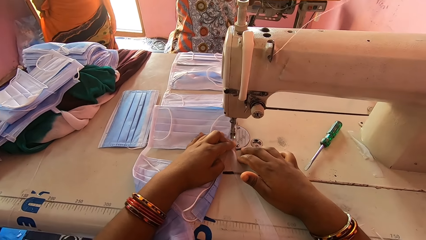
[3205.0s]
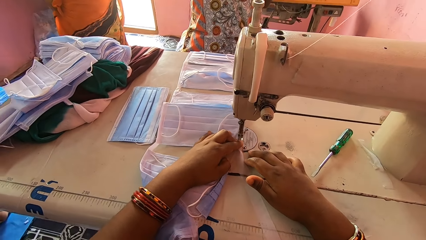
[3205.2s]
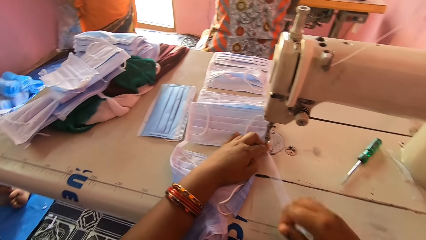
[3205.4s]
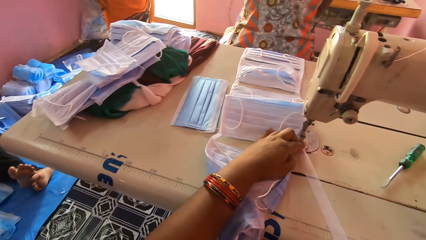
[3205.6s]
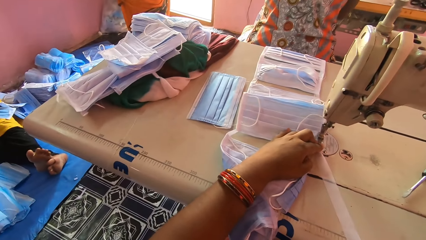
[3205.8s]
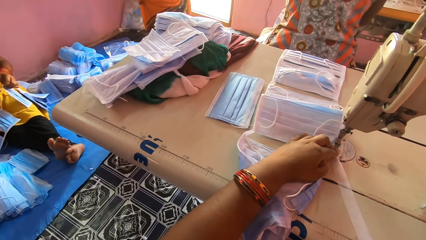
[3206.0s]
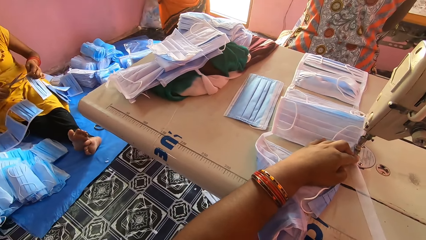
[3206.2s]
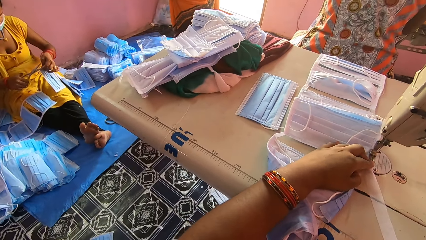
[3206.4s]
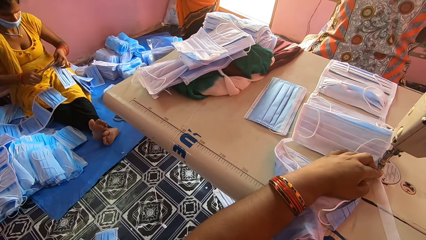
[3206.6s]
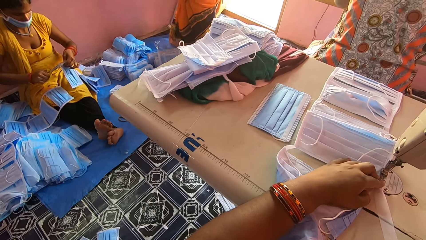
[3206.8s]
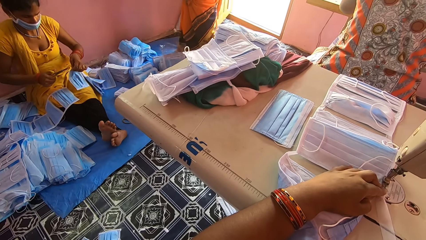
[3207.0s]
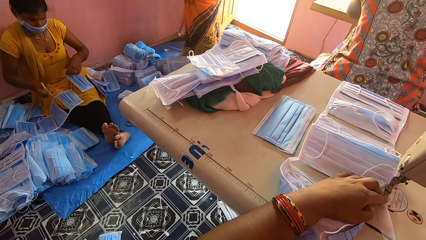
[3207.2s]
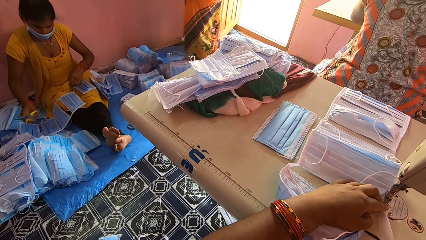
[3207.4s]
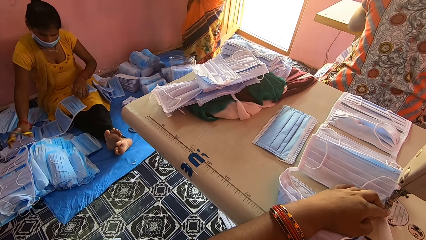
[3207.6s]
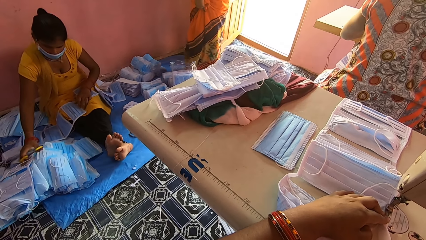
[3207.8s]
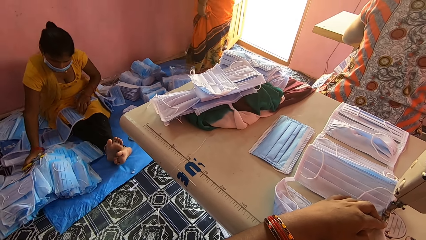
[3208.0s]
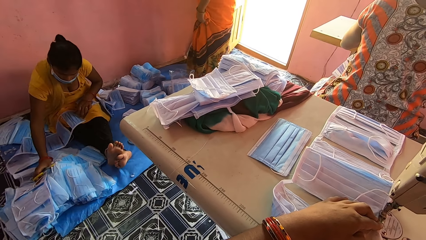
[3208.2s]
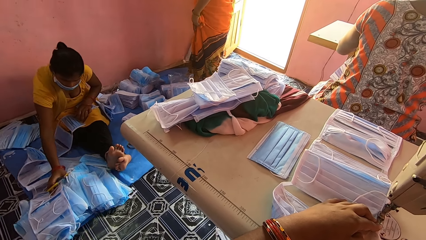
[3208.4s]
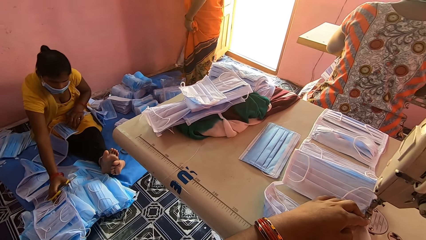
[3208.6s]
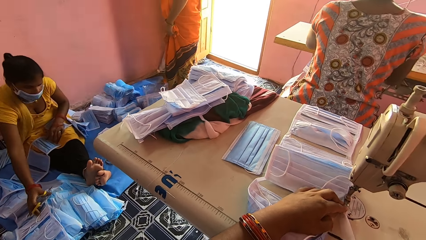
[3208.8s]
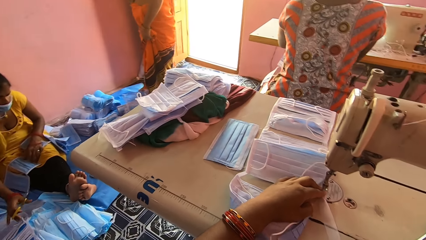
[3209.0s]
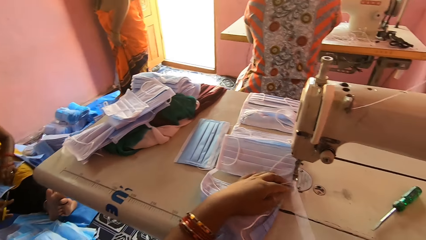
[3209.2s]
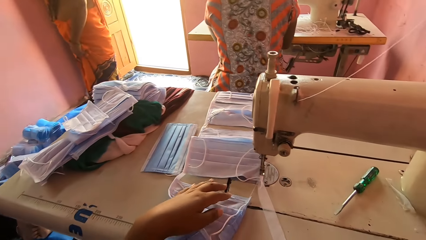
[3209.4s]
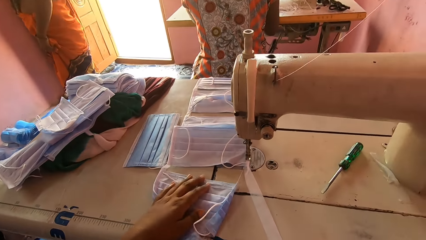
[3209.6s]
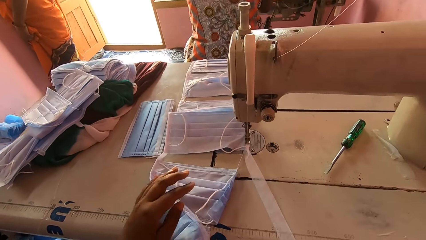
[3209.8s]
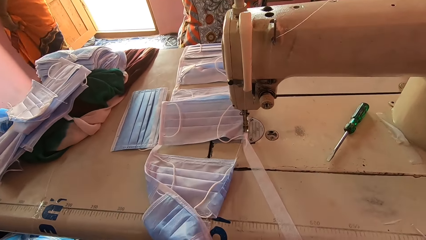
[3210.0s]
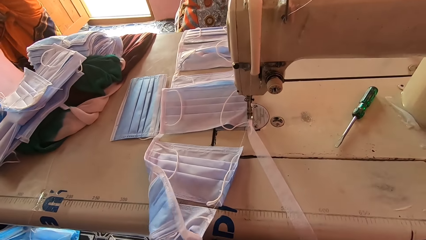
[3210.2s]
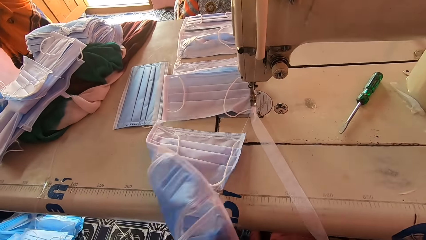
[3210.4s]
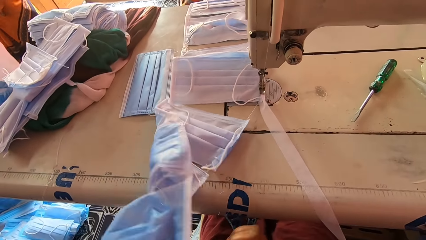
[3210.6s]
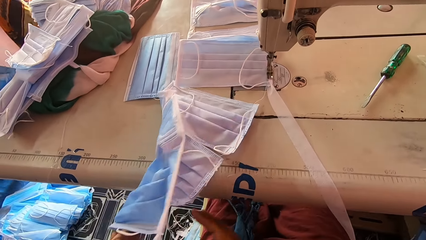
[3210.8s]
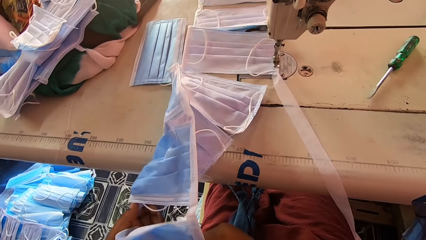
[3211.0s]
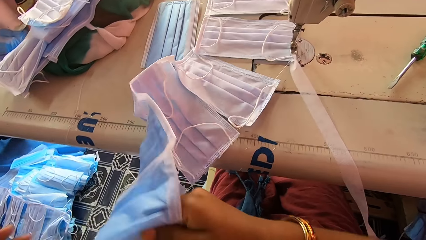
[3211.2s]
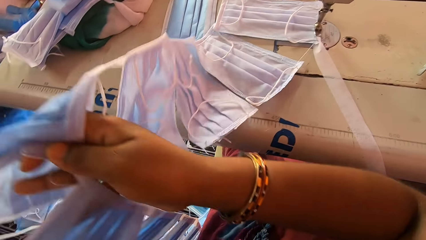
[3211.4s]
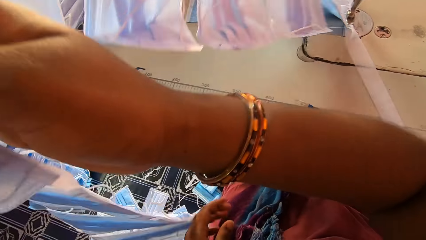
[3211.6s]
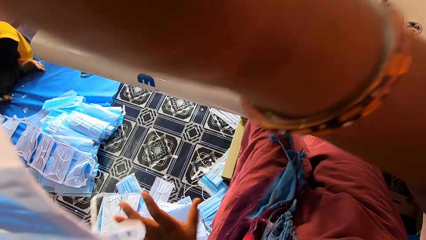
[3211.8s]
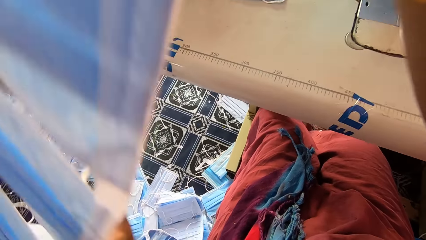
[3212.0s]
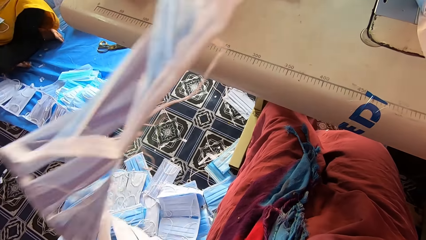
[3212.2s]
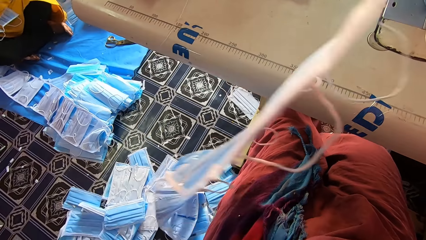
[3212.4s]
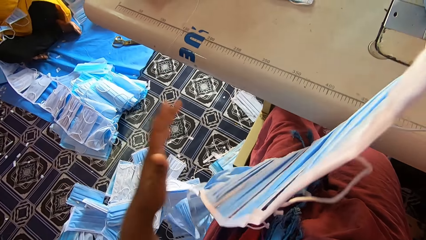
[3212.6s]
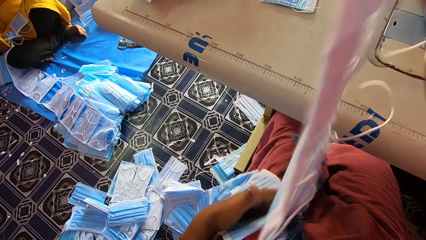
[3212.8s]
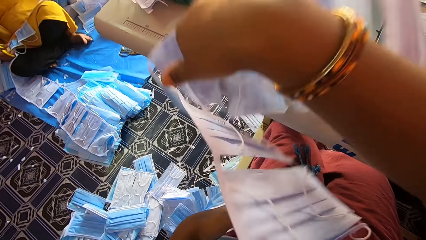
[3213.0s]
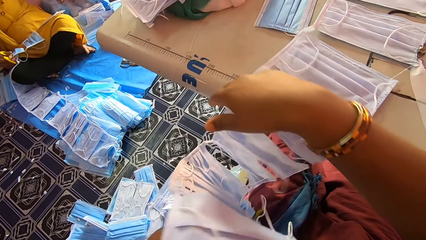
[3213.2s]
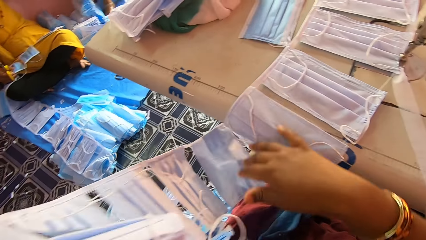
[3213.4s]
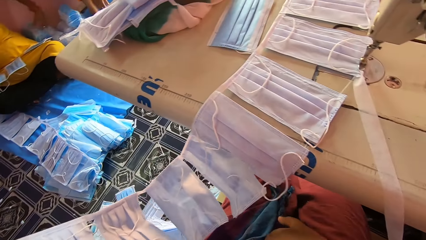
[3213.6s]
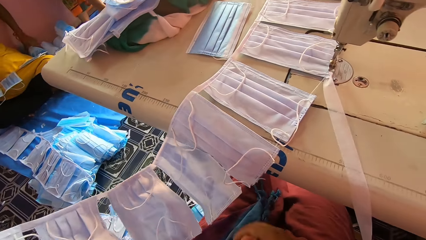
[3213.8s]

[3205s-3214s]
The camera wearer looks around. A person pushes a bunch of masks. The camera wearer moves the masks. They straighten the masks.

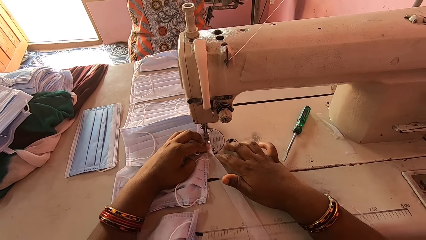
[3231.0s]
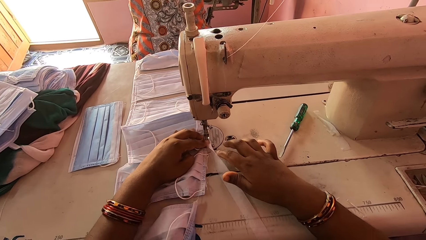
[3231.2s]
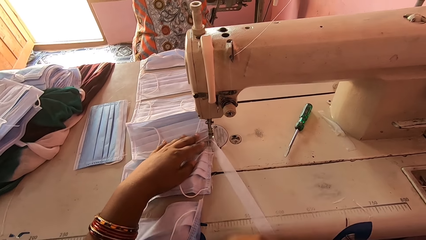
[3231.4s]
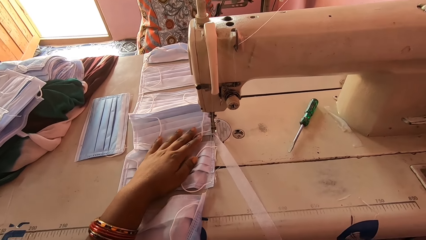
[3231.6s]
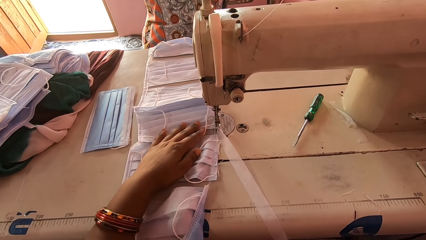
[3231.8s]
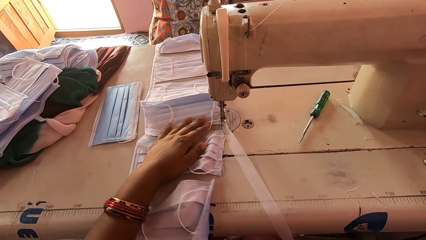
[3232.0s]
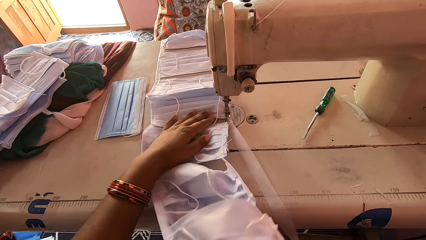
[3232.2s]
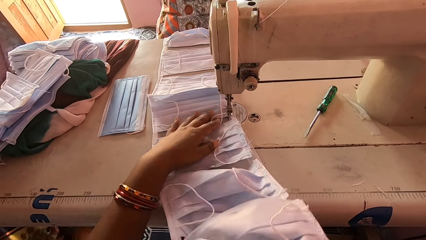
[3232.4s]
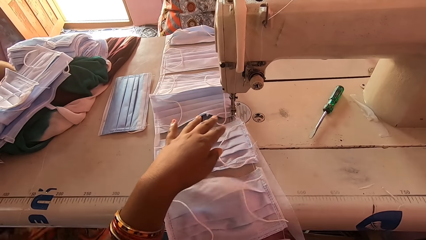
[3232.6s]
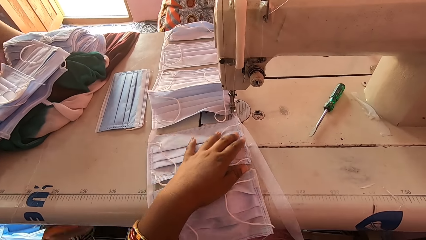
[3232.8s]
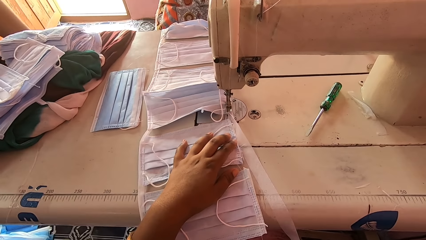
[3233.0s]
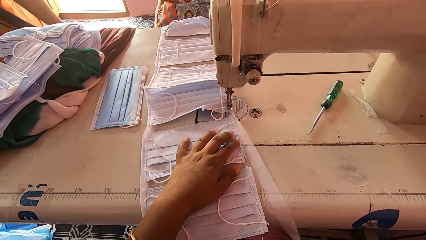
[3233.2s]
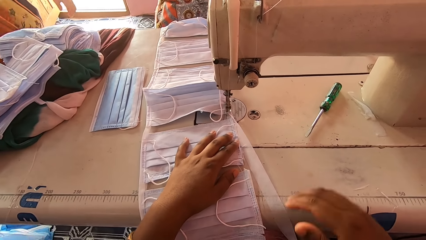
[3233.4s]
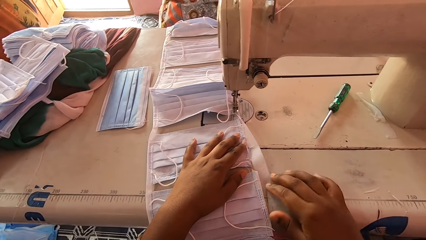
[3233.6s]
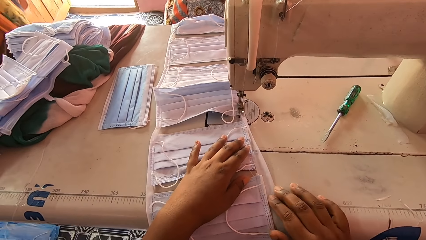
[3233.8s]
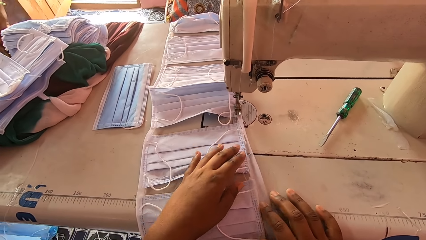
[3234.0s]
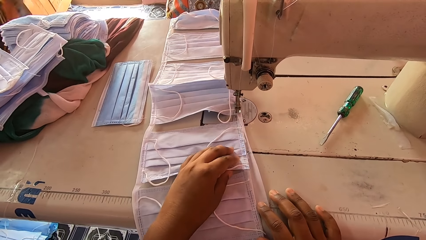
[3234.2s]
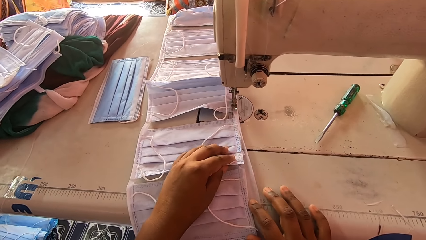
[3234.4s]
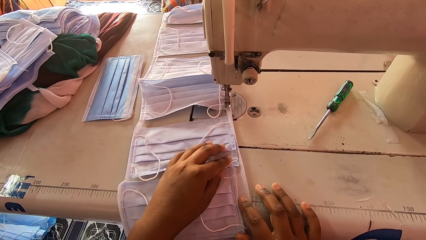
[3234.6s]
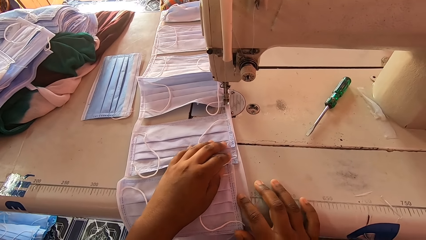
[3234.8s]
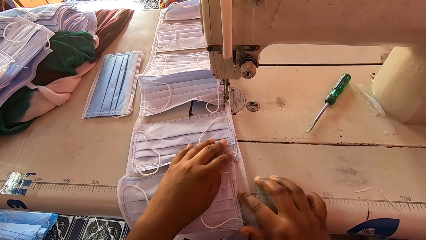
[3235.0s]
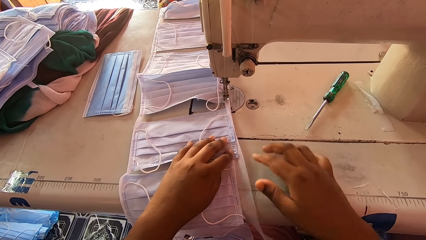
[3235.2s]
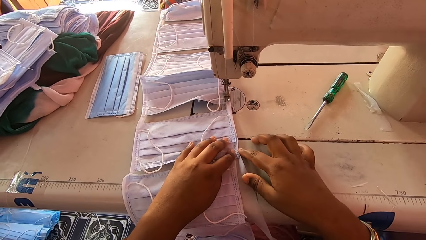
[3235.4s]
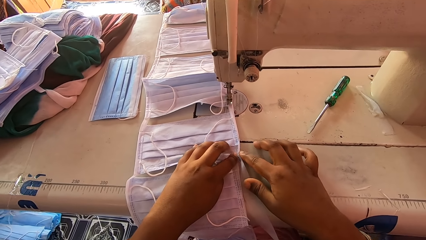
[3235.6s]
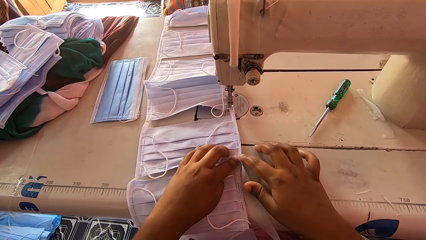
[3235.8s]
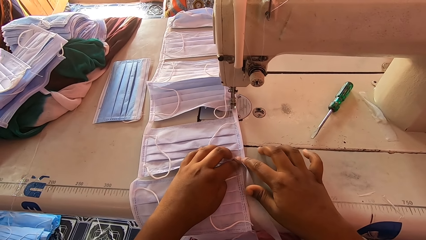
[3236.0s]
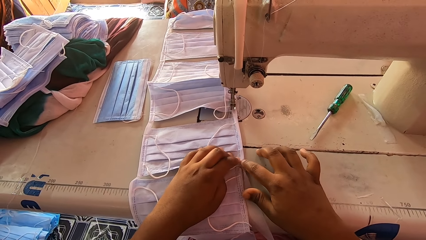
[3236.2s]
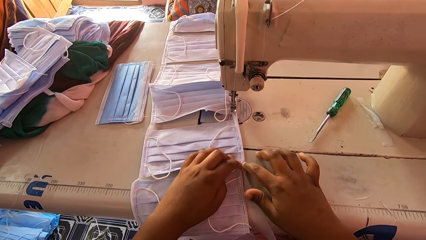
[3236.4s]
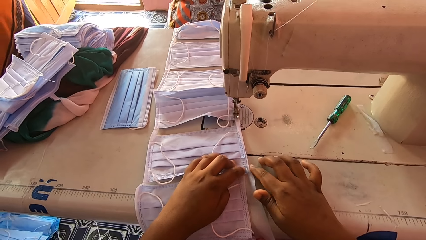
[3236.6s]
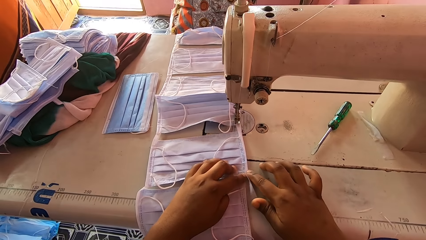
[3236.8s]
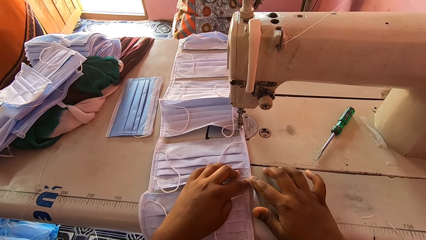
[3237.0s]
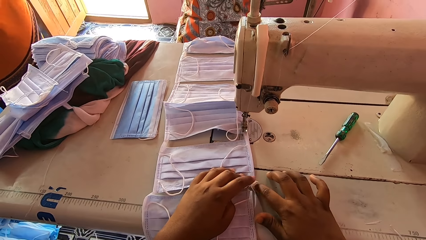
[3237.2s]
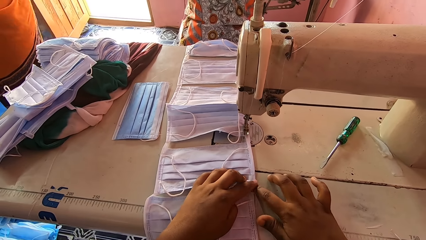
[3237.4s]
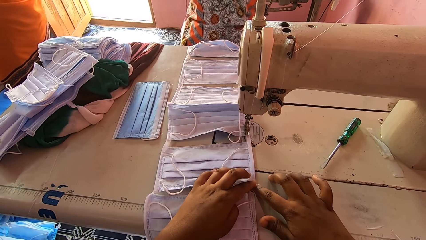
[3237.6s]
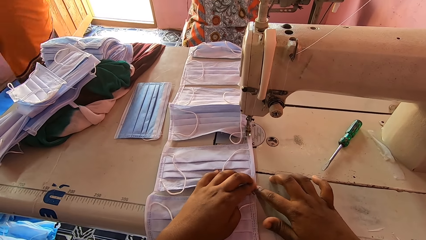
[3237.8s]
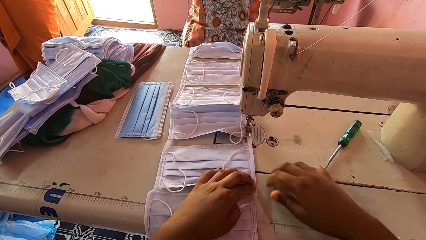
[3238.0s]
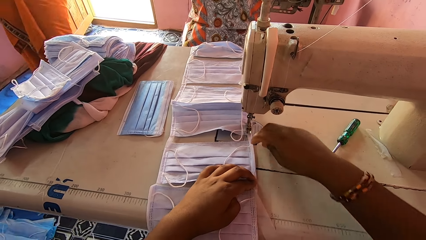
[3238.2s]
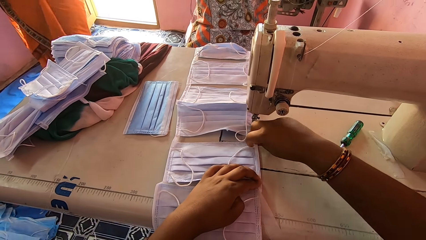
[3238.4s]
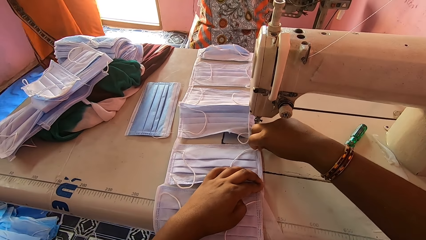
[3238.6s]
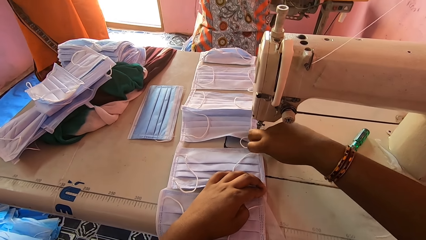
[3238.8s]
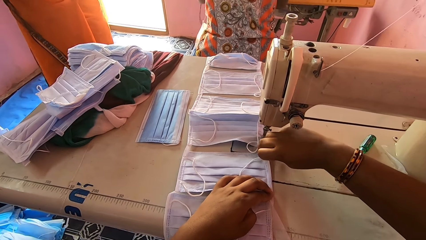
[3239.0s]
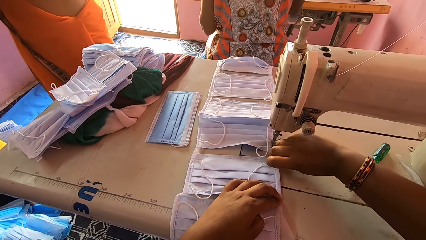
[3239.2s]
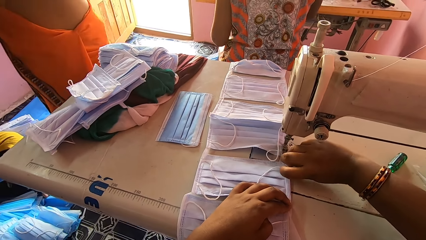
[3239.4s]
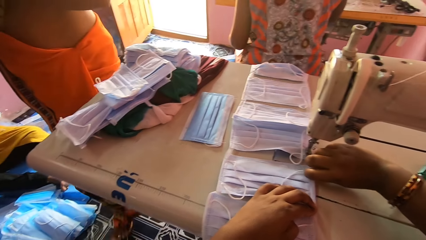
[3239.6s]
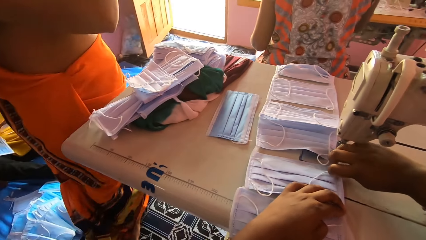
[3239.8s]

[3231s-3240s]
The camera wearer moves the masks. They align the masks with the hem material. They fold the piece of cloth. They interact with other people.
